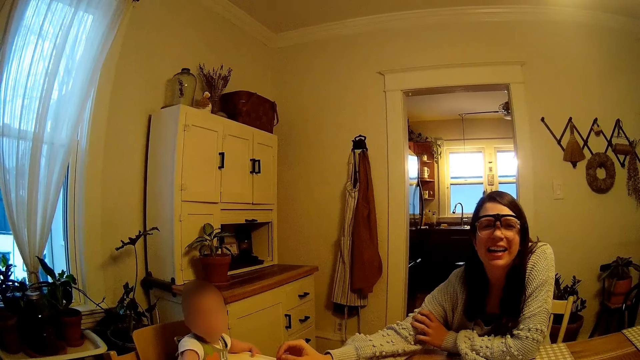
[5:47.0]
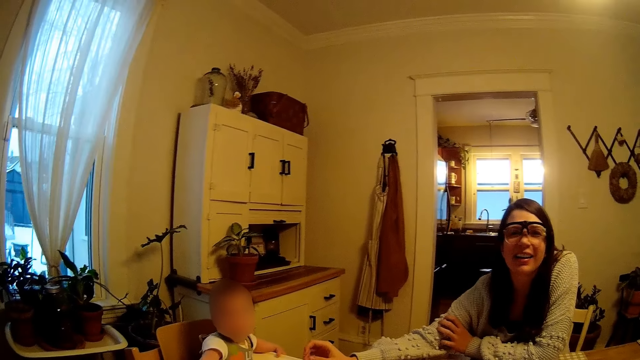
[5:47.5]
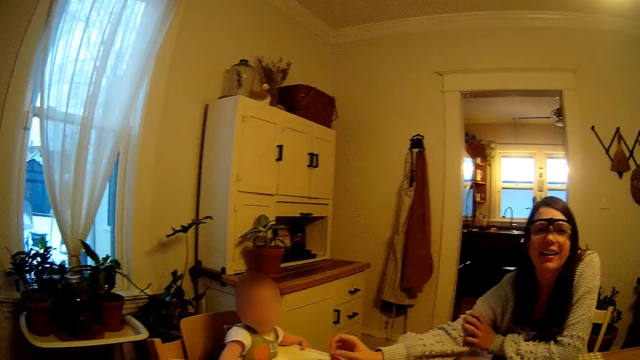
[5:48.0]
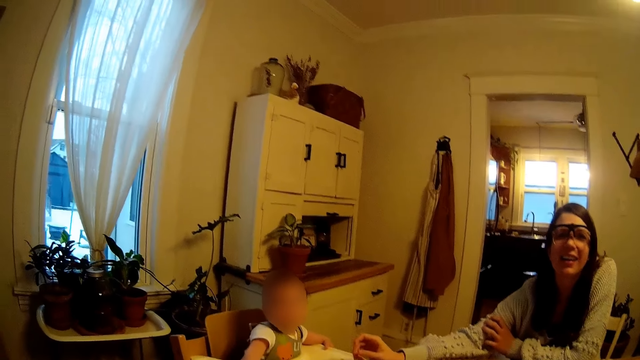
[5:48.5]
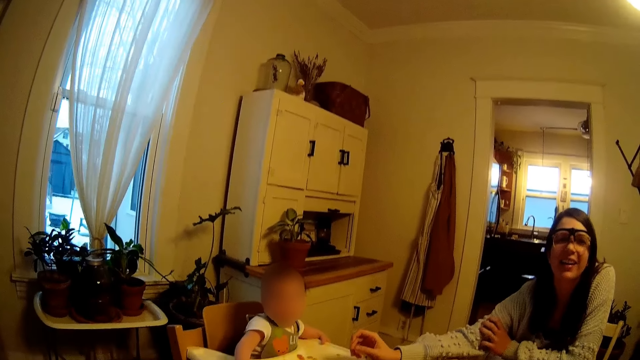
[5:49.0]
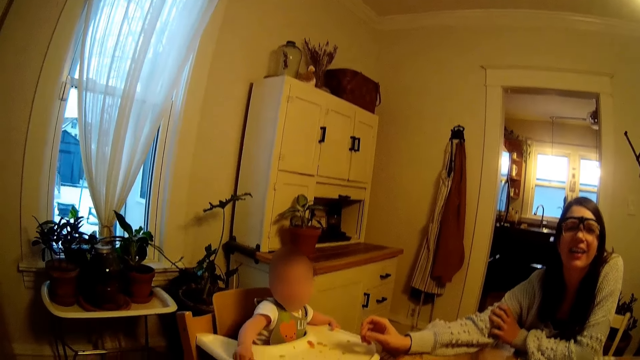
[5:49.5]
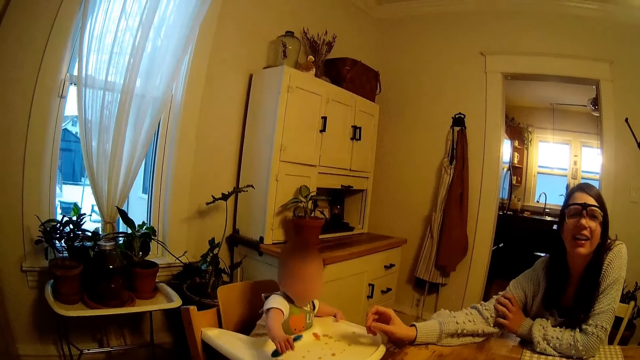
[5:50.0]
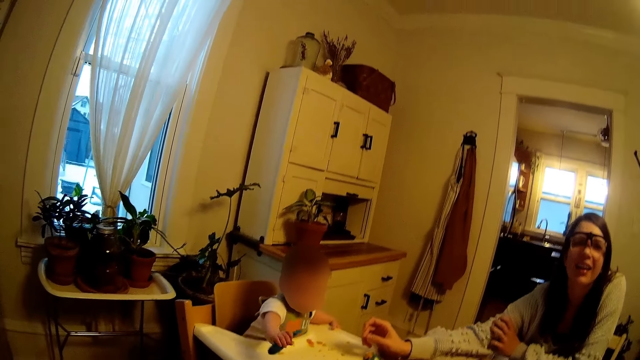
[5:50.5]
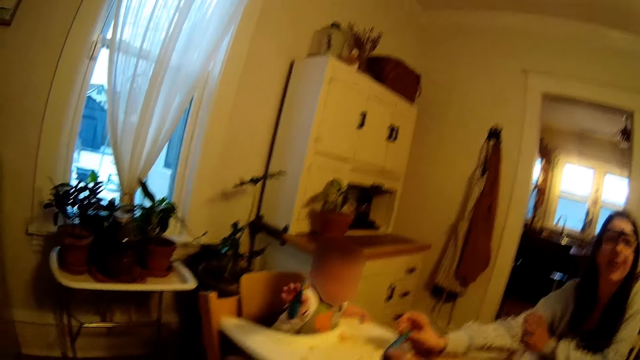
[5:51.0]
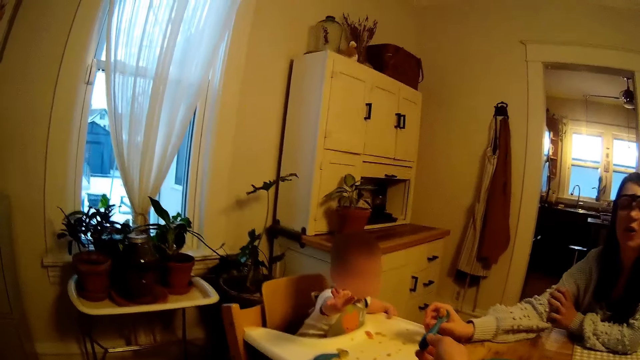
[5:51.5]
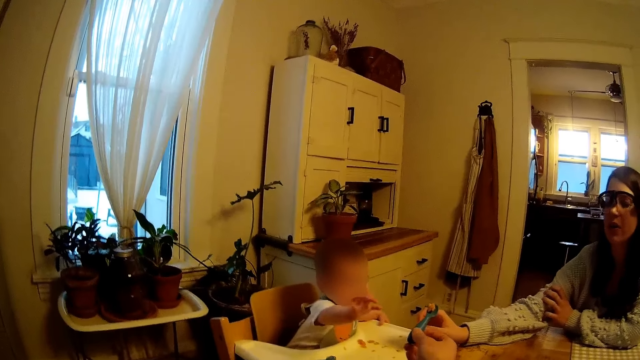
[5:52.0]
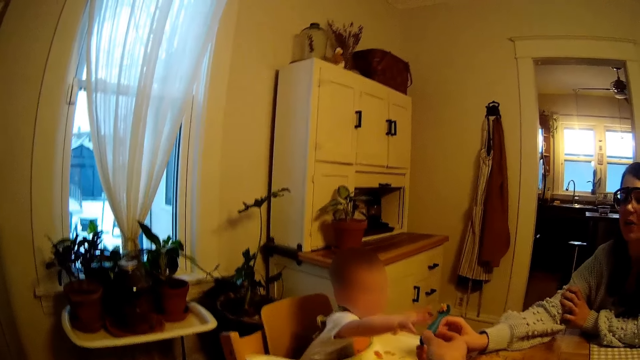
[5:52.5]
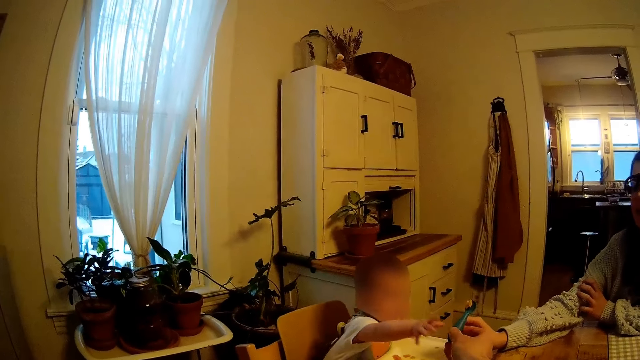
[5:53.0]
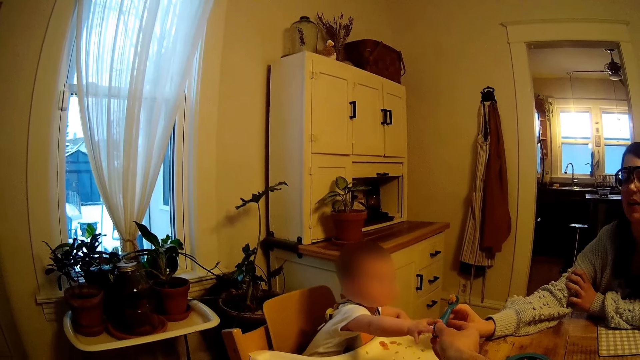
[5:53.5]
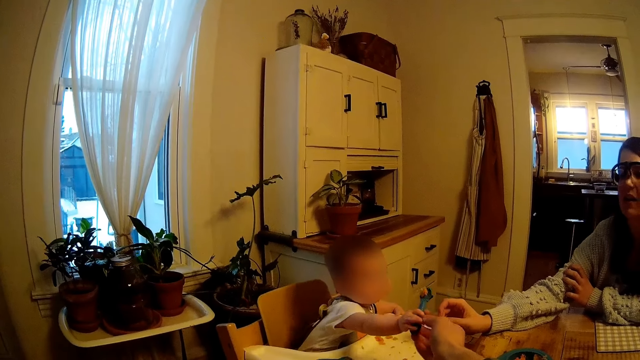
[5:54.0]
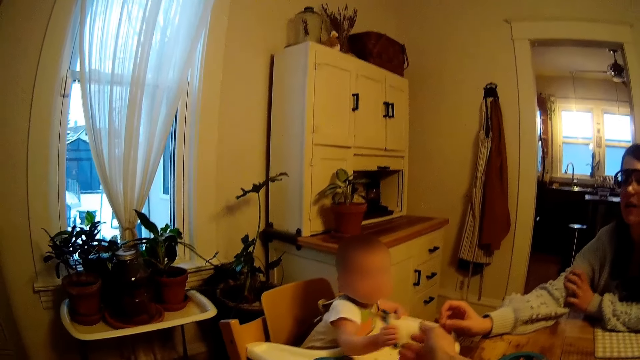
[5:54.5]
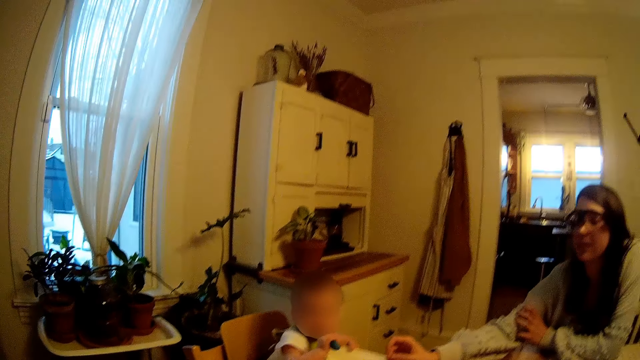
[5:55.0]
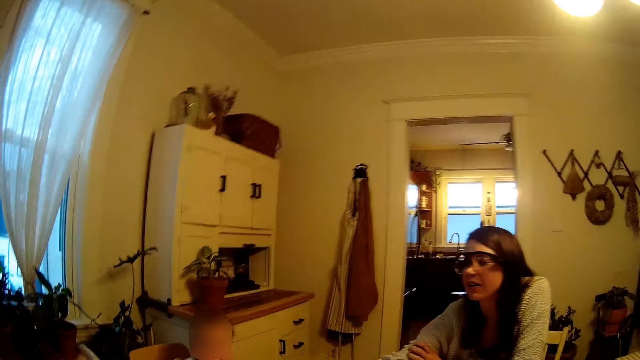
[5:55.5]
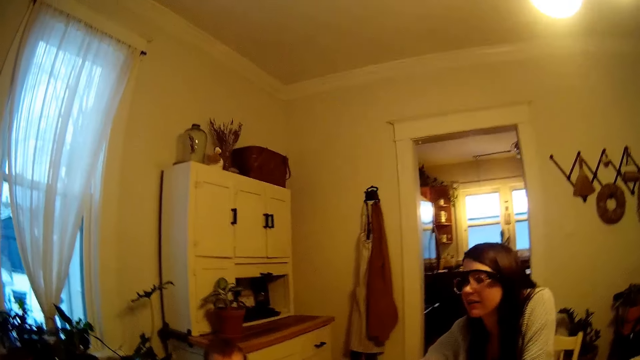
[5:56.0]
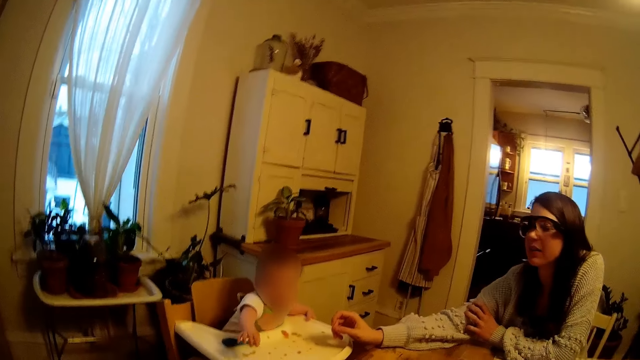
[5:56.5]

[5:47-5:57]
The baby holds the spoon in her right hand. The baby drops the spoon on the table with her right hand. The camera wearer plays with the baby. The baby collects the spoon with cereal from the camera wearer with her right hand. The baby puts the spoon with cereal in her mouth with her right hand.

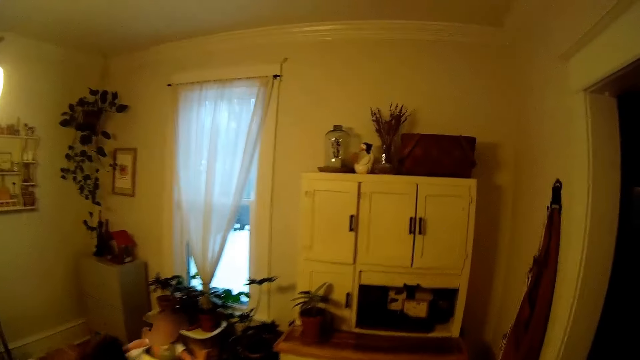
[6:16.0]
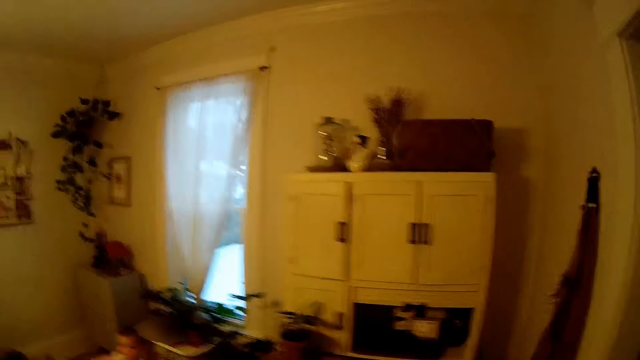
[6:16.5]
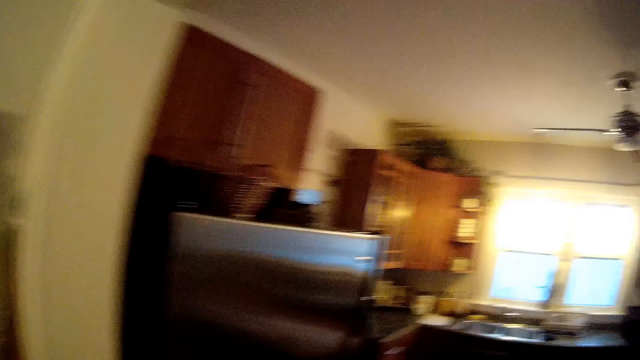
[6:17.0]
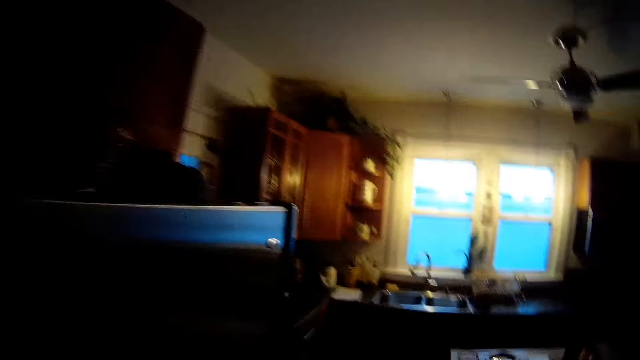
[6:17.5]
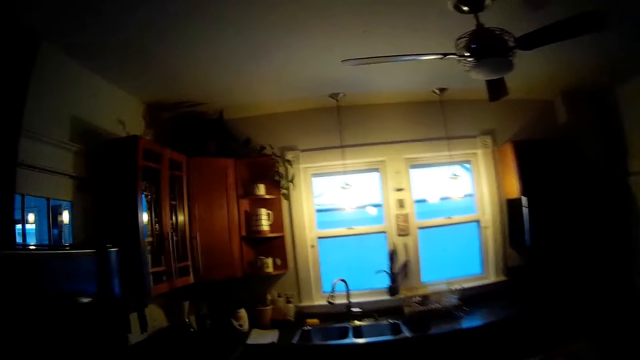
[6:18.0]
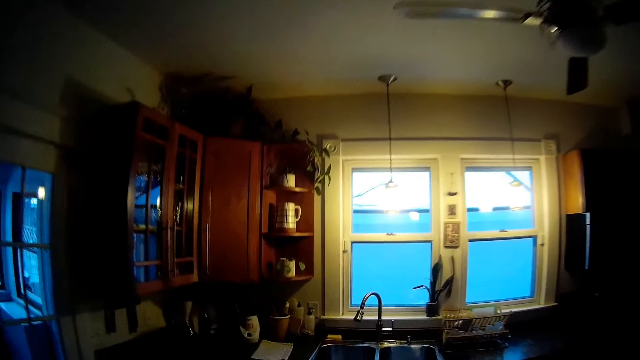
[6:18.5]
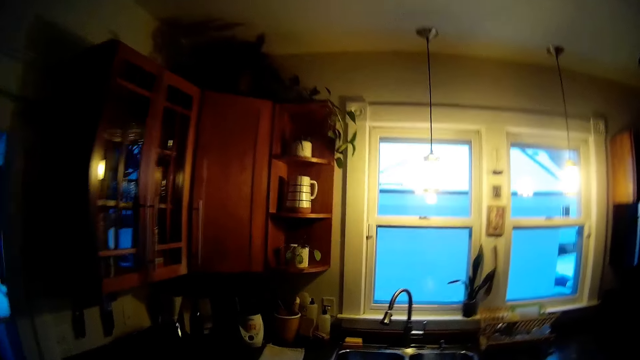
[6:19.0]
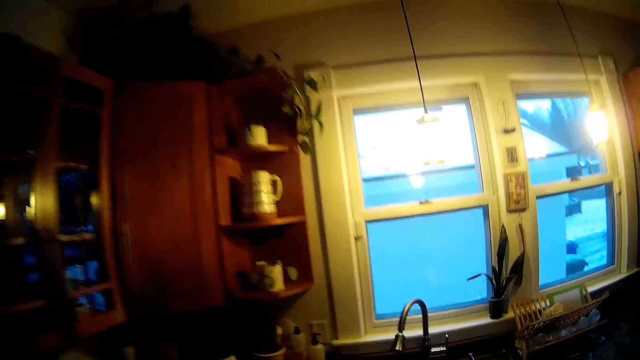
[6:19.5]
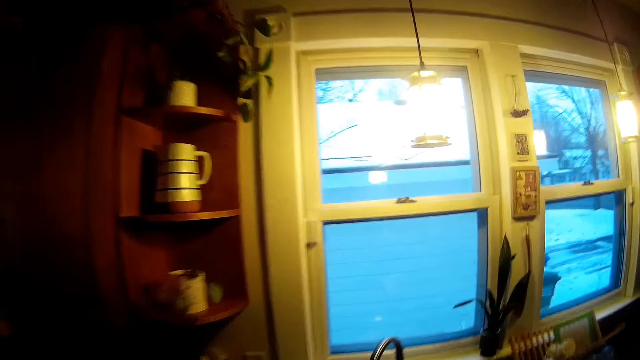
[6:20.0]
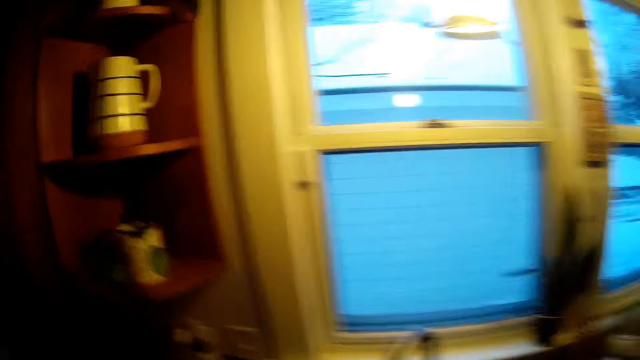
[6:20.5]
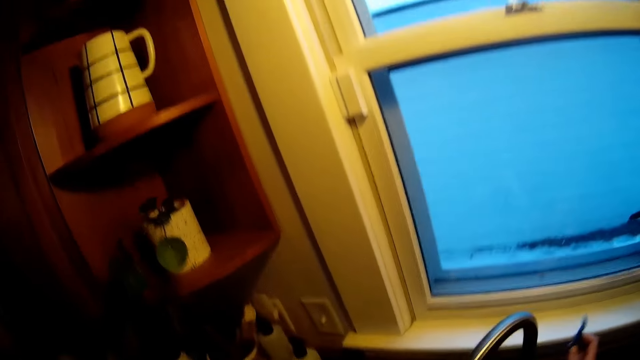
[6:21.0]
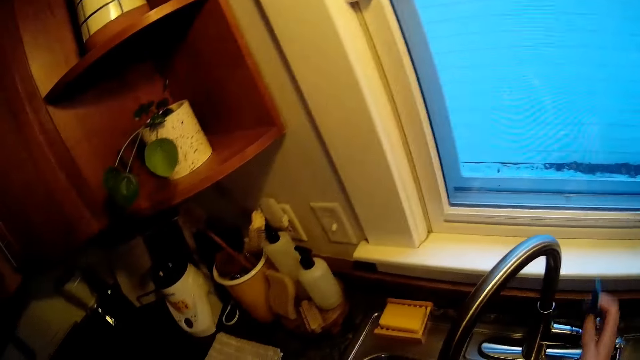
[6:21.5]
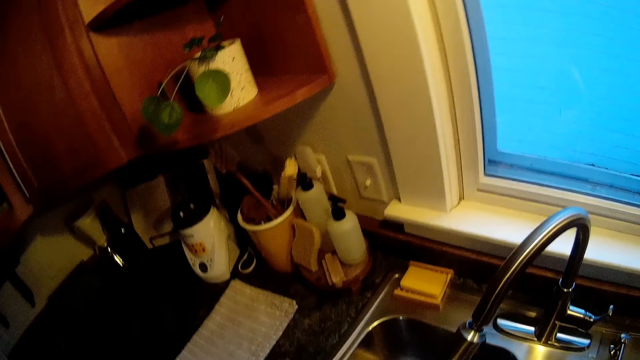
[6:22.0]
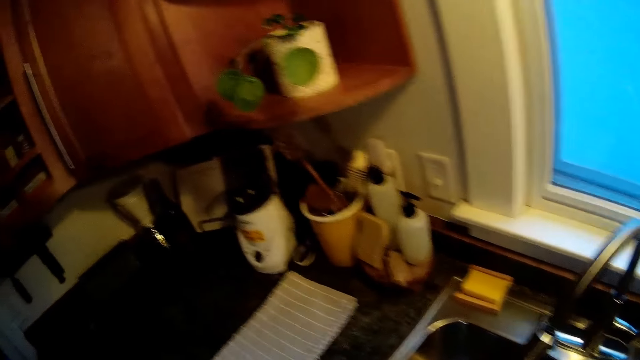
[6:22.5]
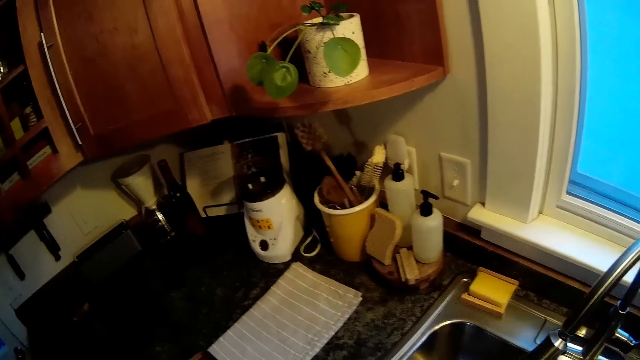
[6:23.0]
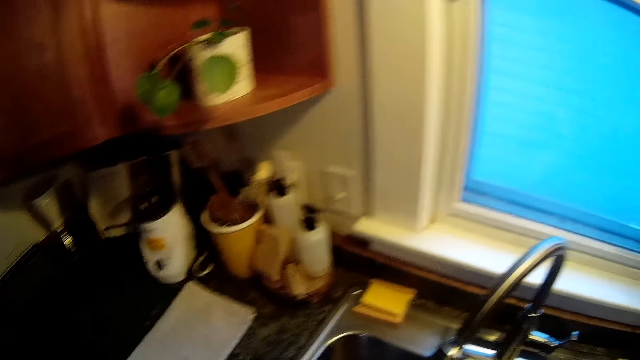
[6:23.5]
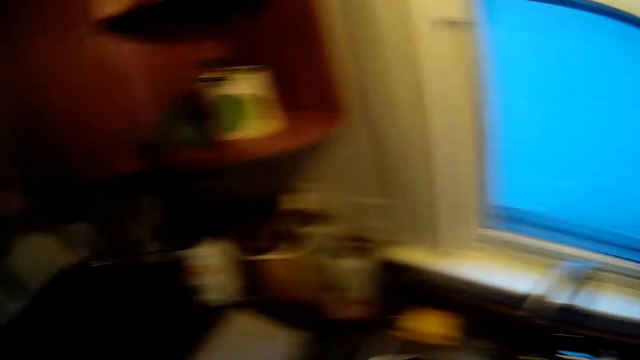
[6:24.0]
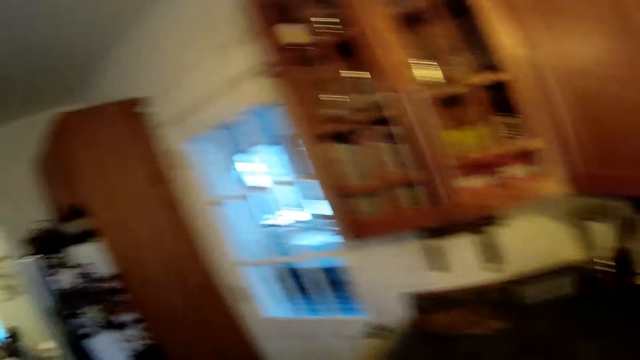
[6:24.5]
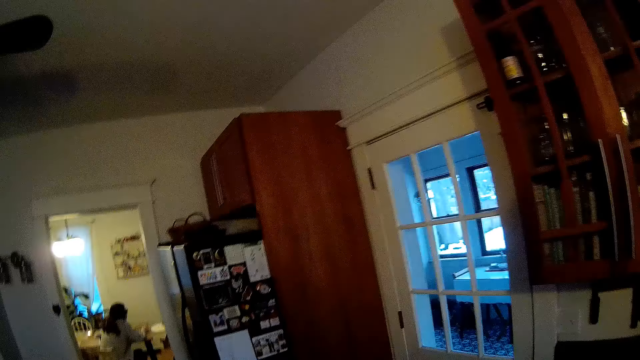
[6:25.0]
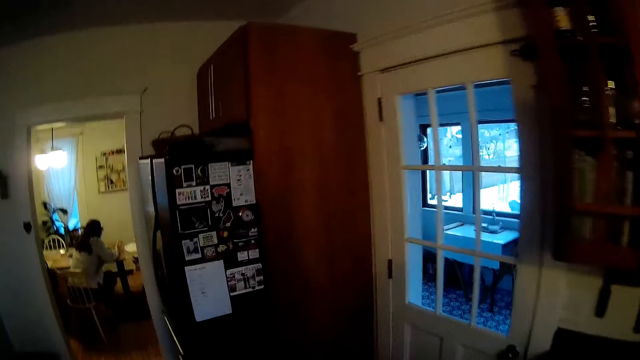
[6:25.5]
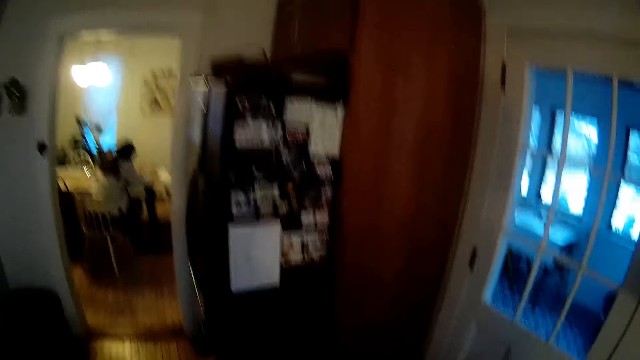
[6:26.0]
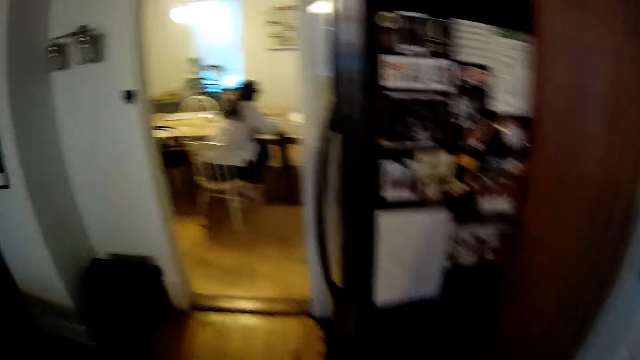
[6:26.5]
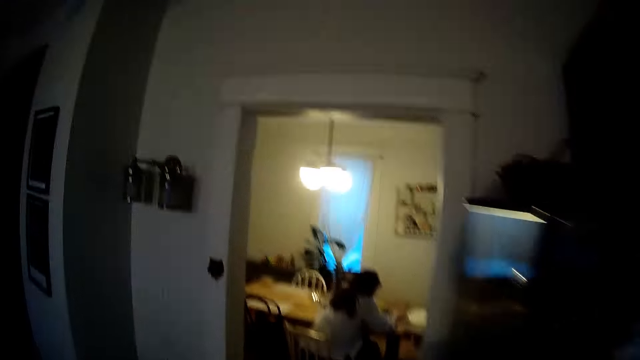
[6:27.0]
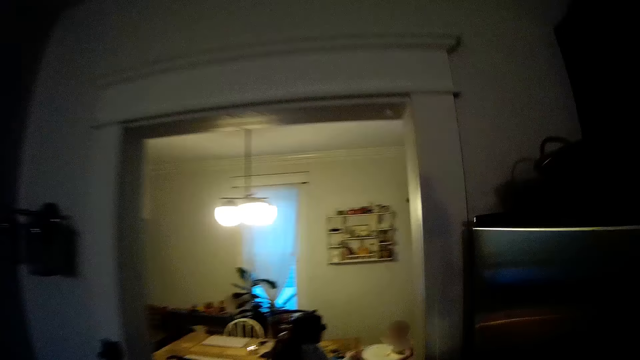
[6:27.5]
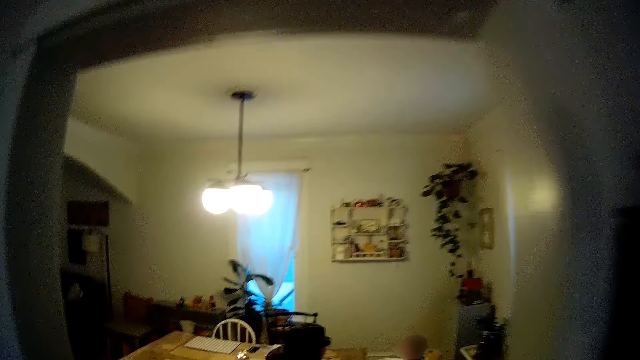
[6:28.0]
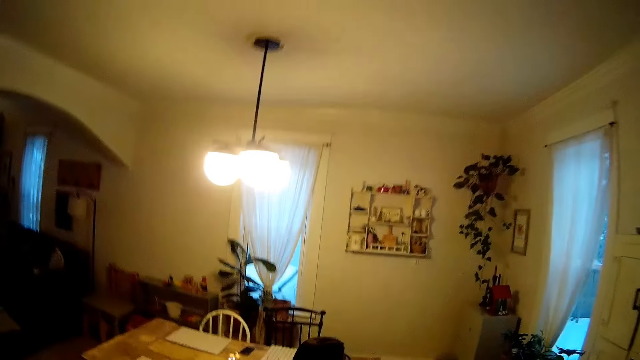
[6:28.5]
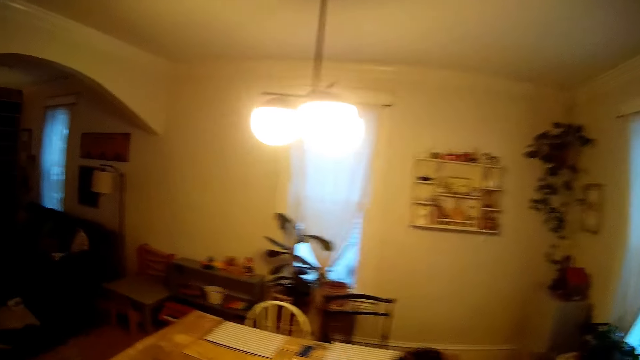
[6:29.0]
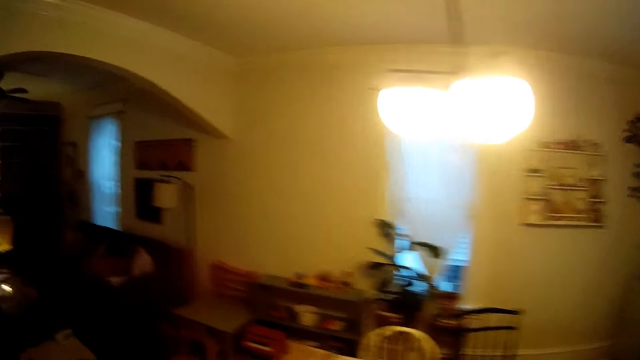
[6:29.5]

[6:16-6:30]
The camera wearer enters the kitchen. He holds a spoon in his right hand. He opens a tap regulator with his right hand. He moves around.
